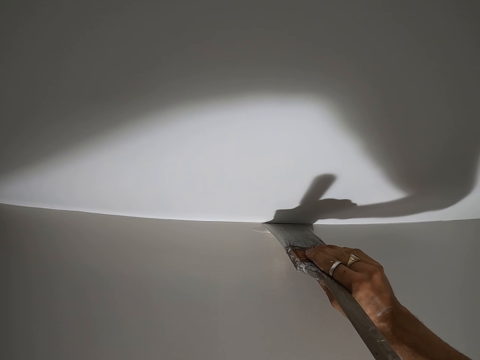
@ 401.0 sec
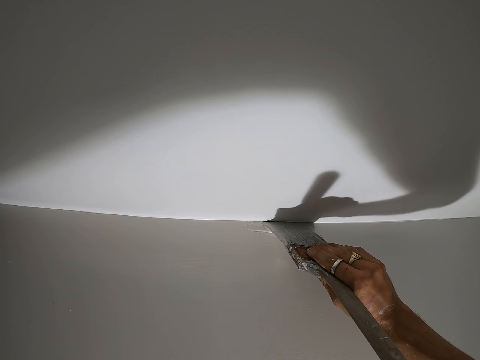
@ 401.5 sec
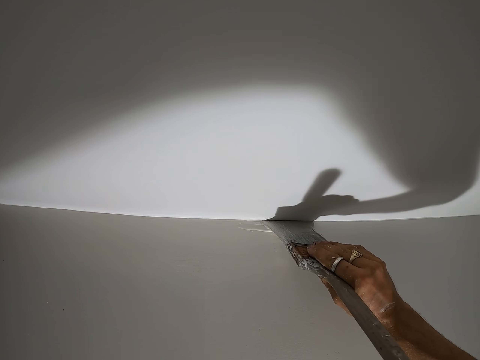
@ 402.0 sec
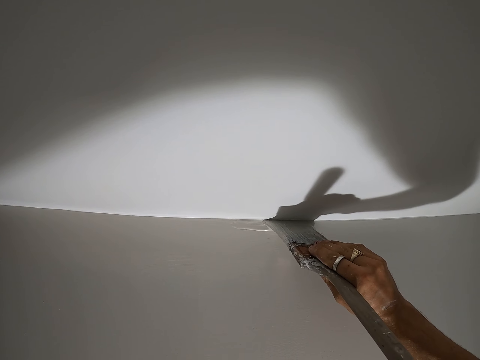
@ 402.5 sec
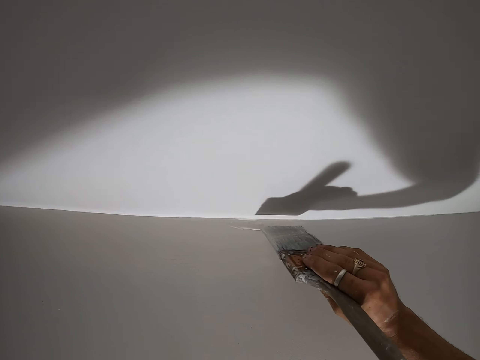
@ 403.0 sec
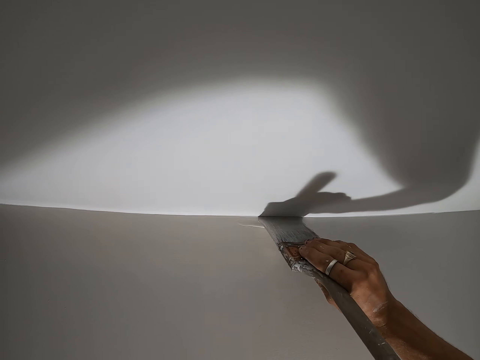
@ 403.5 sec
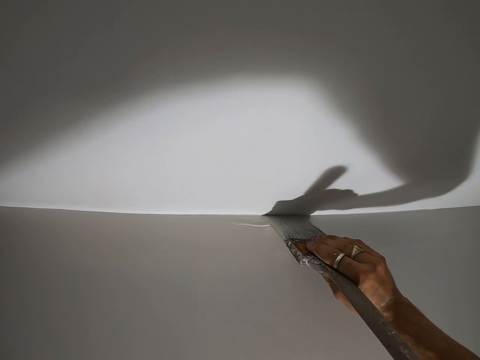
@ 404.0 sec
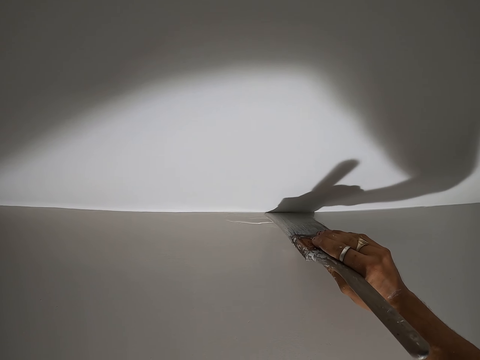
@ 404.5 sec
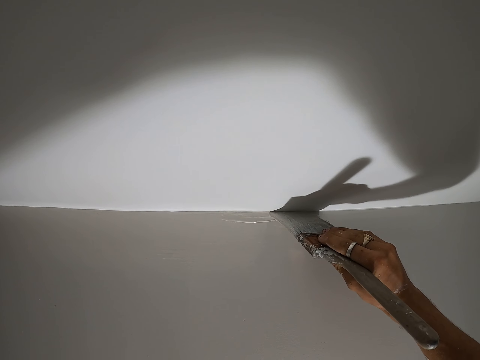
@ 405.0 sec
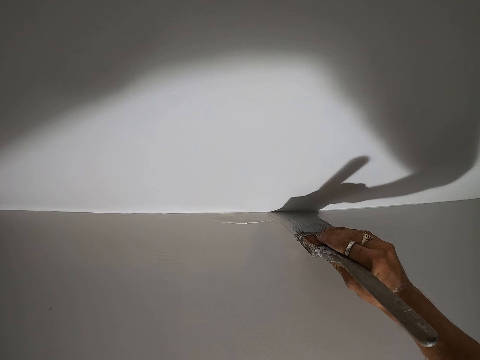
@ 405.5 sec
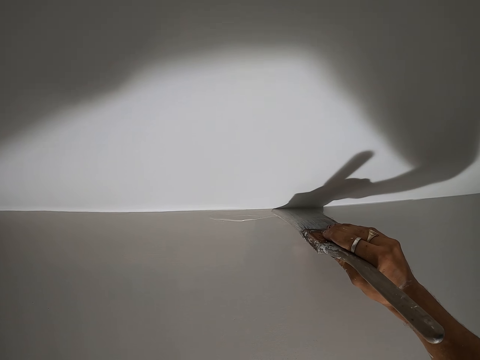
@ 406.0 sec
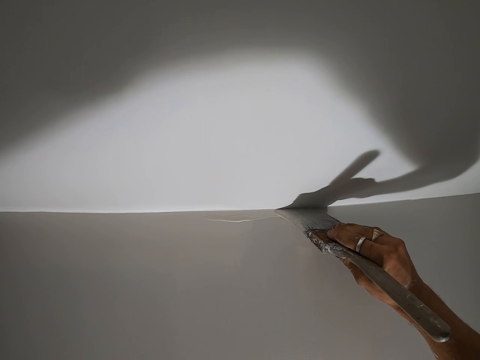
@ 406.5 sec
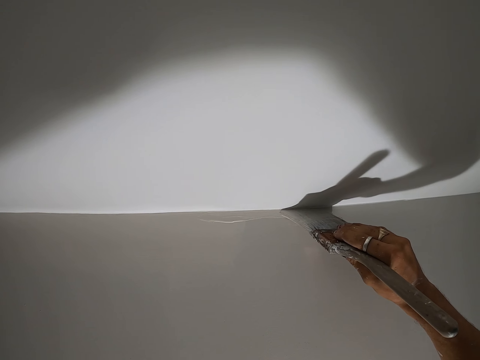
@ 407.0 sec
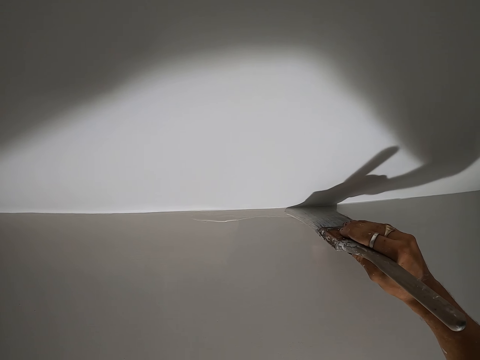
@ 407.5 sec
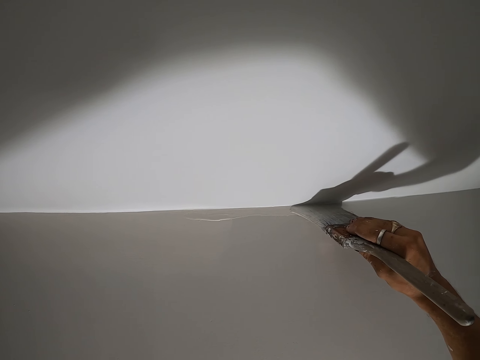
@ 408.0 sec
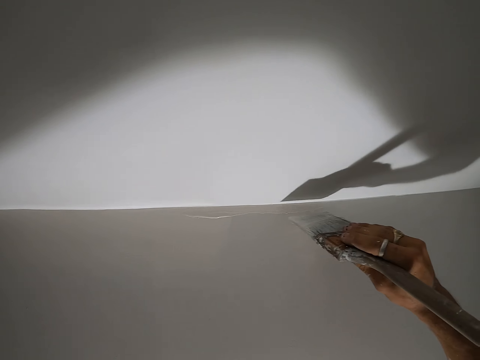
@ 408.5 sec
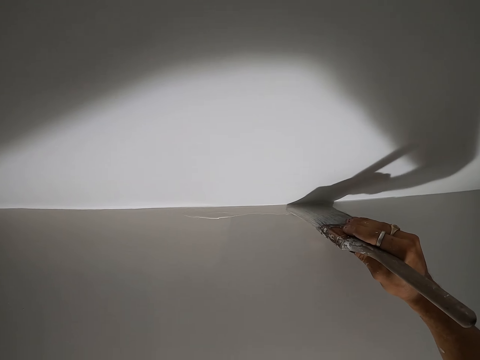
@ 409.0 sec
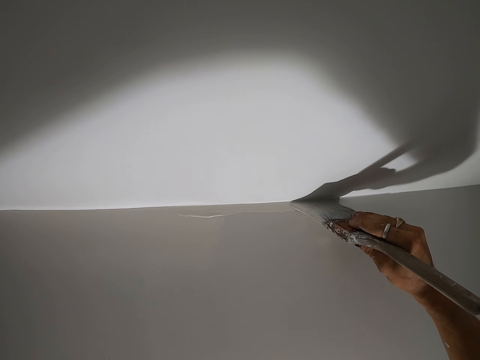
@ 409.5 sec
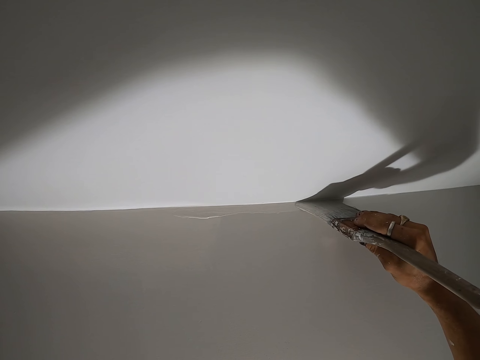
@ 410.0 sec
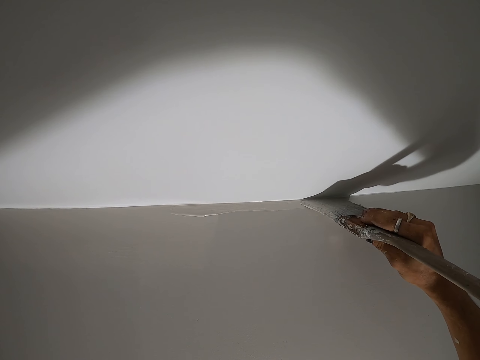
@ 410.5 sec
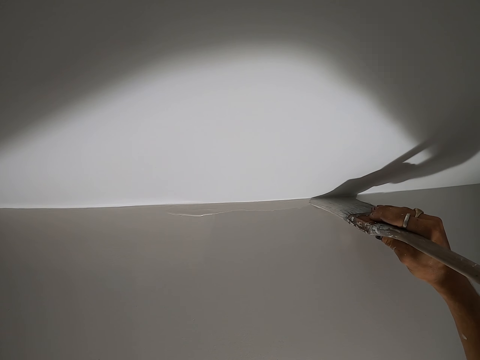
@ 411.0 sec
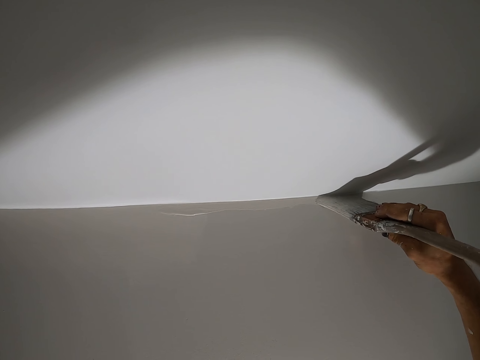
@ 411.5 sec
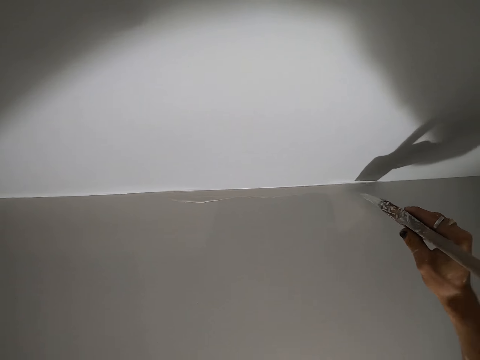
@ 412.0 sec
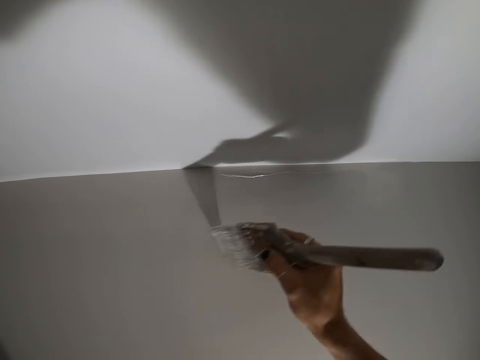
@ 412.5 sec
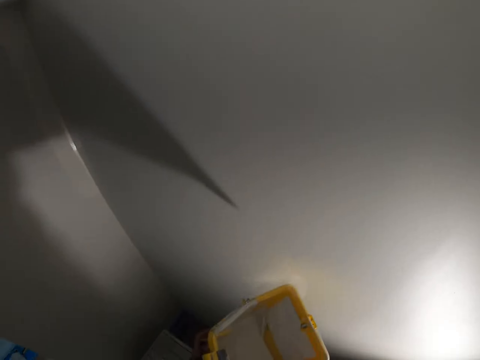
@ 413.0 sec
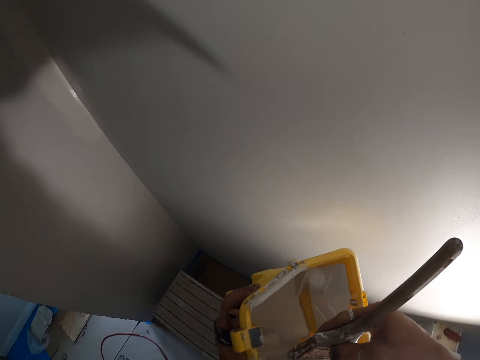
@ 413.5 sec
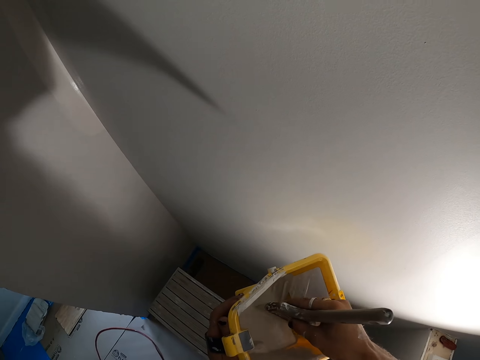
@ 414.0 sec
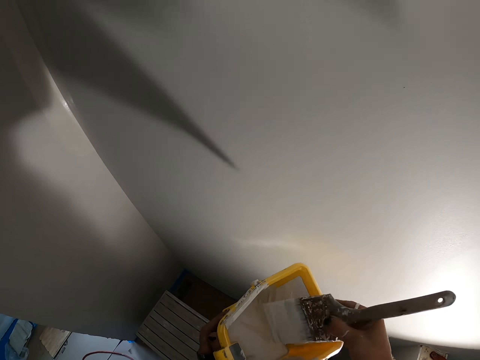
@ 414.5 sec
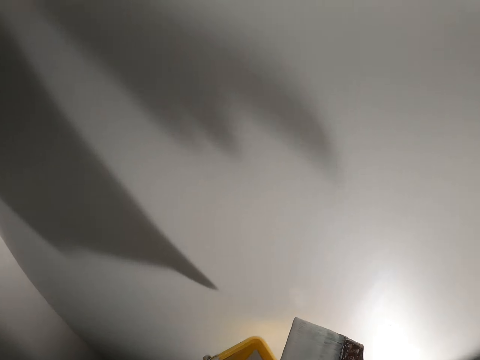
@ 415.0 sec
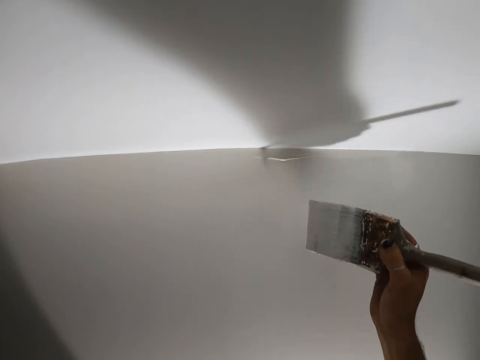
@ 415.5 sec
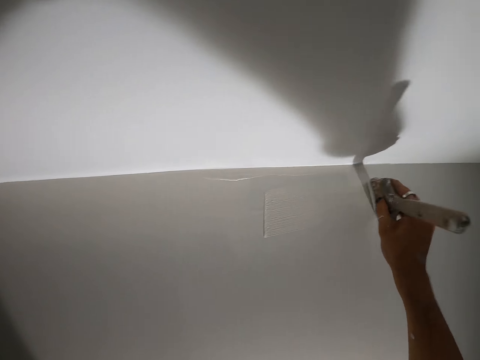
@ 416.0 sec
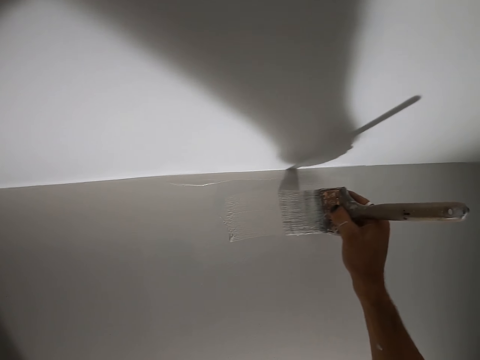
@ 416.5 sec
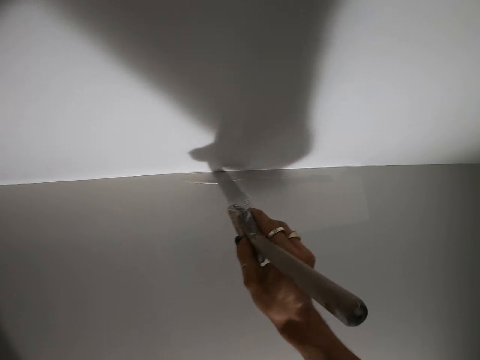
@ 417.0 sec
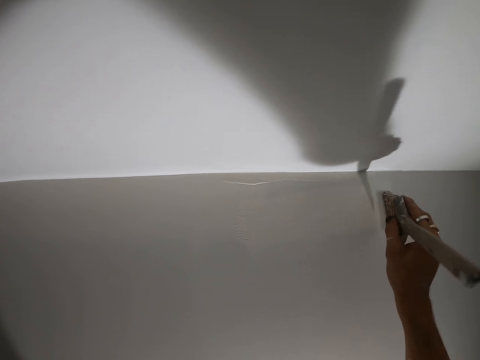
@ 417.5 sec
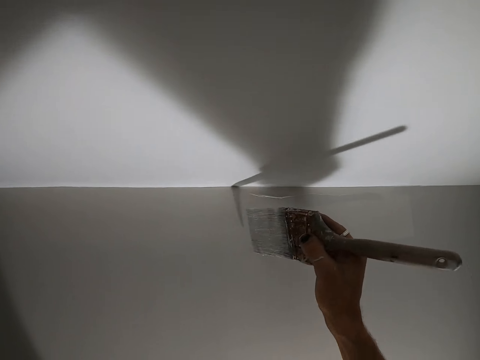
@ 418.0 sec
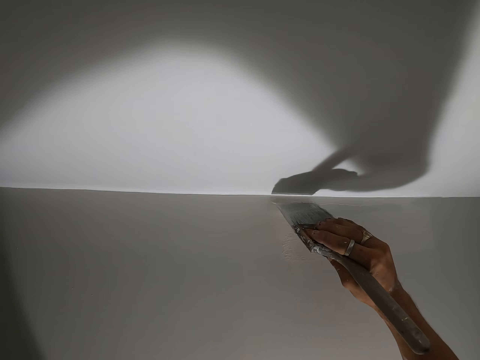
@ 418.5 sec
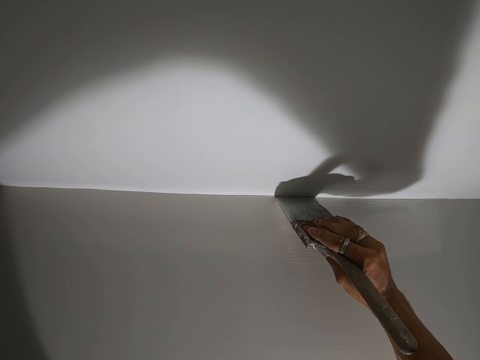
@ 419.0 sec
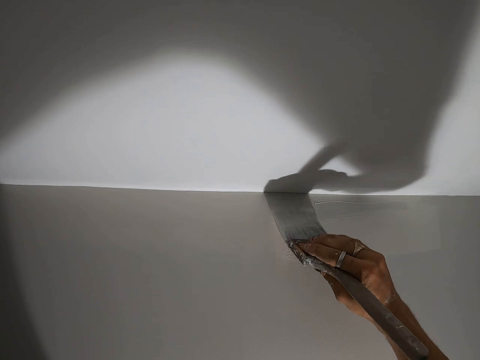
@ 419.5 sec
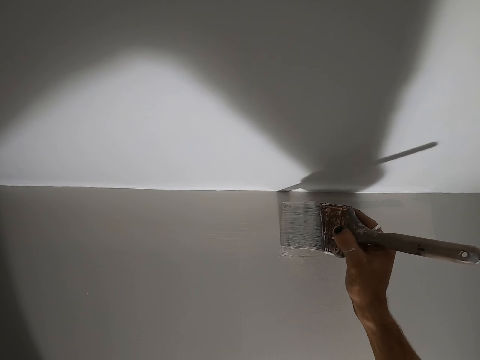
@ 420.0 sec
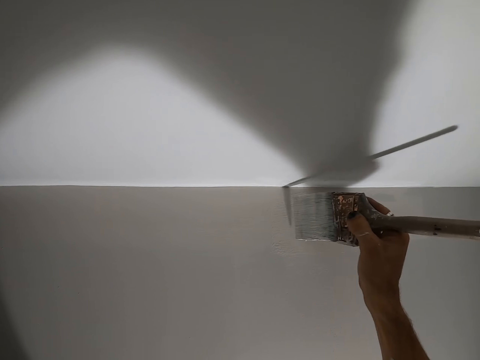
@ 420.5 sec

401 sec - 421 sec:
The camera wearer dips the painting brush in the paint bucket. They paint the wall with the painting brush.

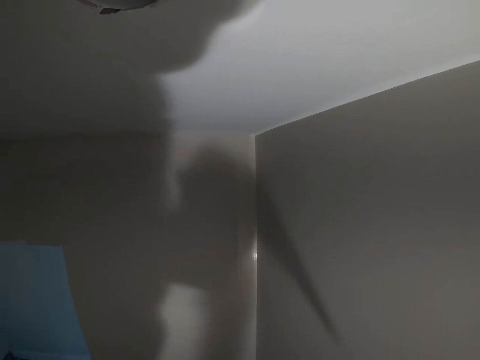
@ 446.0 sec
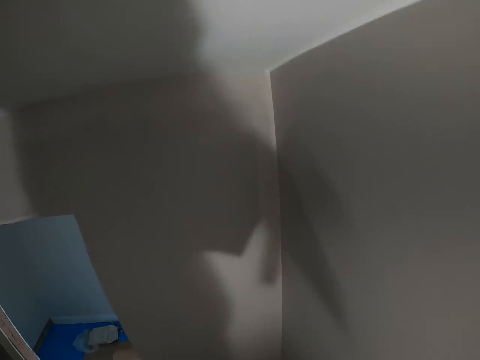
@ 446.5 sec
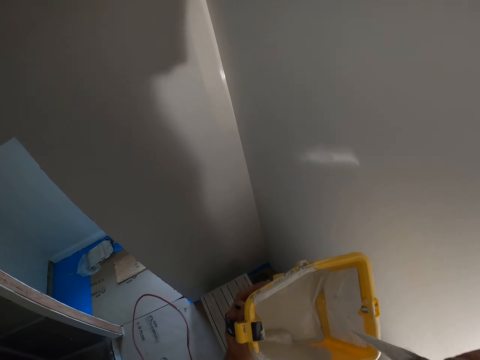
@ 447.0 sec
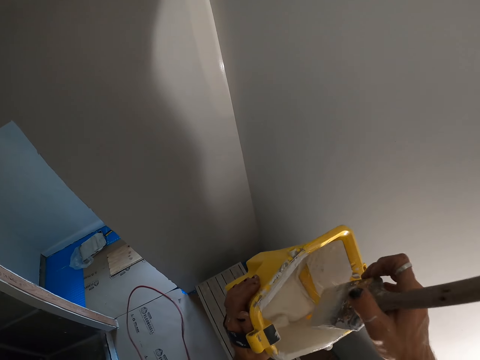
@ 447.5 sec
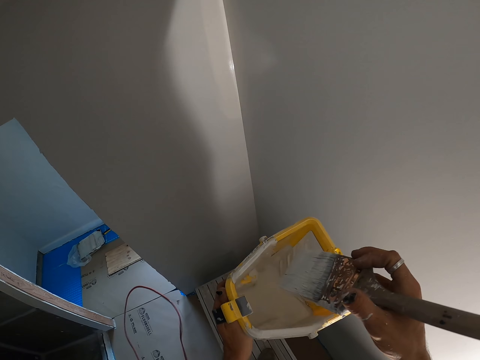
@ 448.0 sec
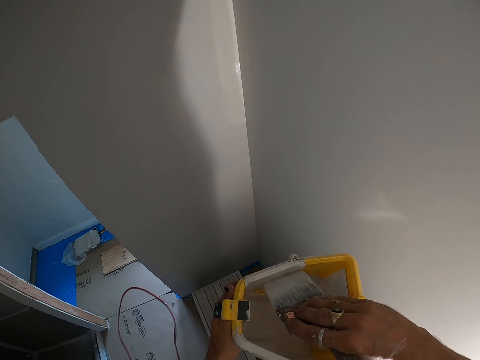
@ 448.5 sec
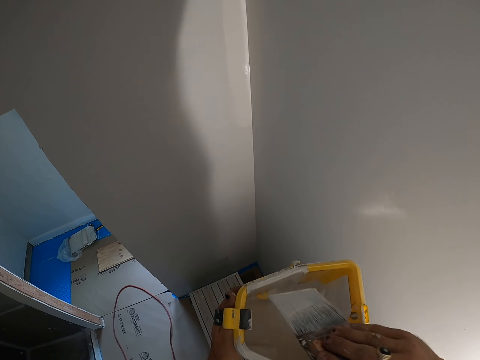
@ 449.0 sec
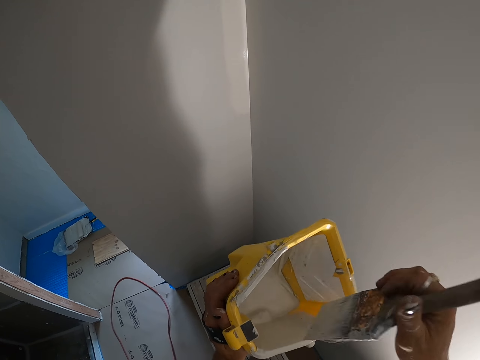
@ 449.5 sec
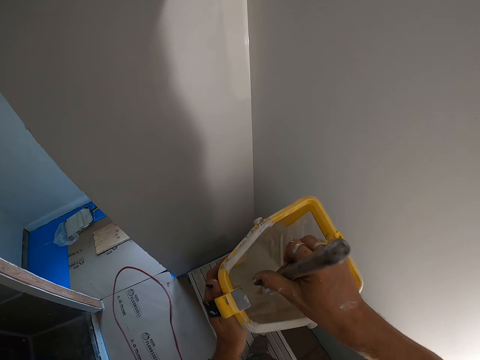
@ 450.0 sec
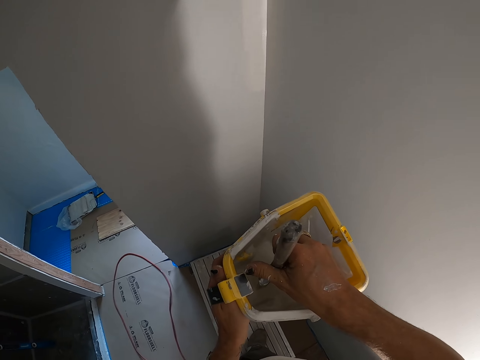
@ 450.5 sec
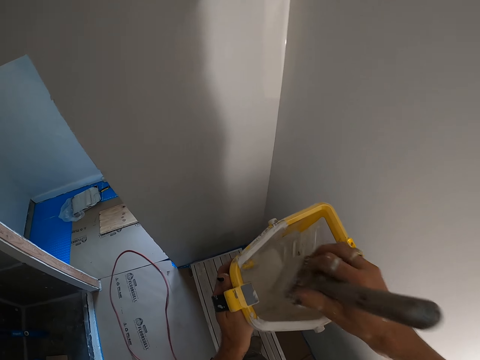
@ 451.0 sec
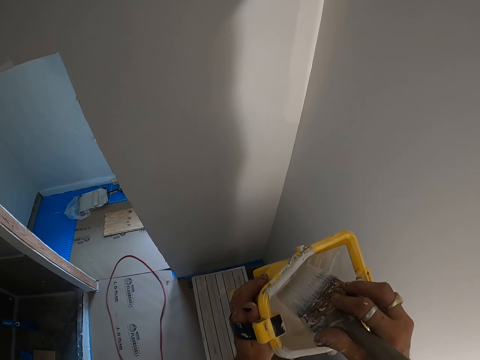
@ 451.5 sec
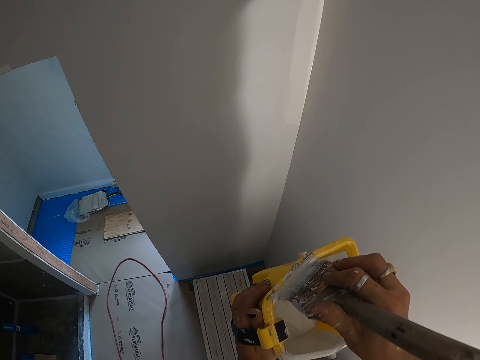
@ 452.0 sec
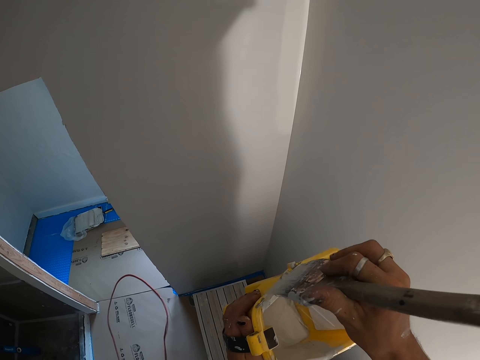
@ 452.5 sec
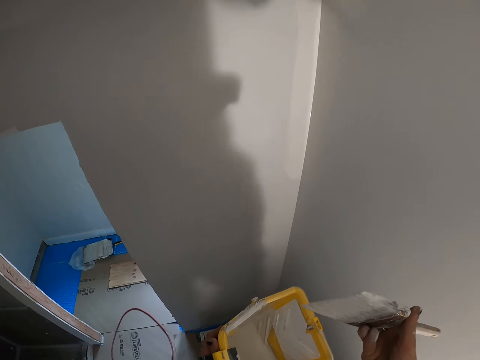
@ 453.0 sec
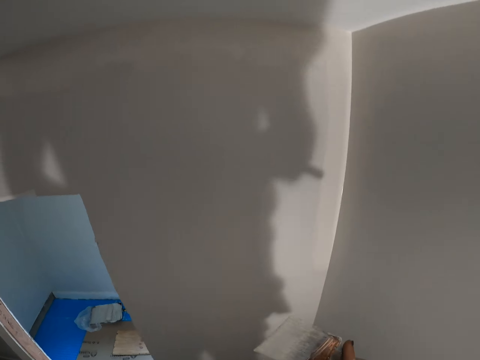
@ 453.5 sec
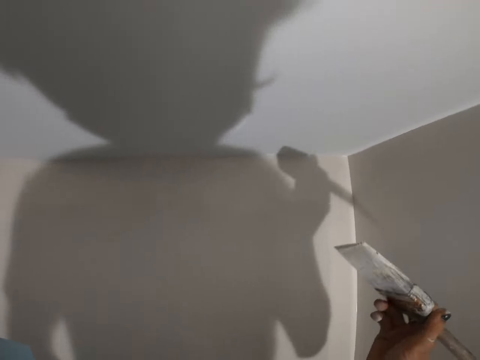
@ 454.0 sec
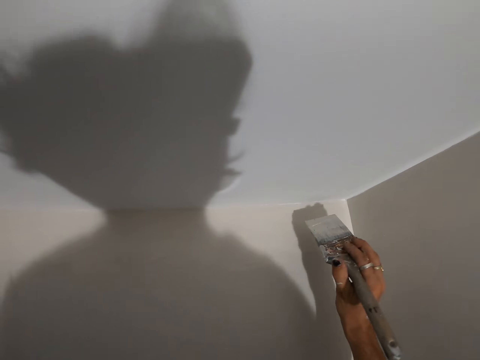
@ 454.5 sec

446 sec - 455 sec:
The camera wearer dips the painting brush in the paint bucket. They wipe the excess paint on the paint bucket. They paint the wall with the painting brush.
